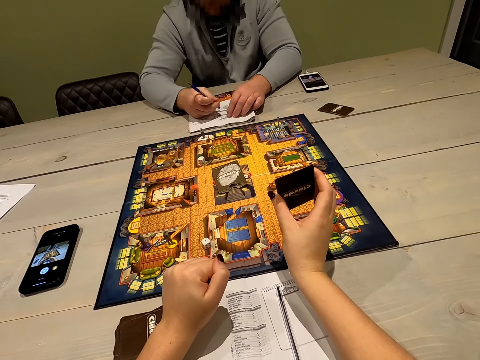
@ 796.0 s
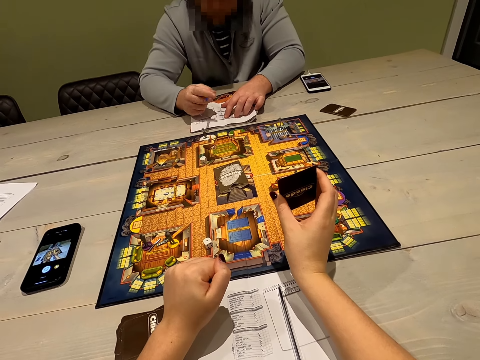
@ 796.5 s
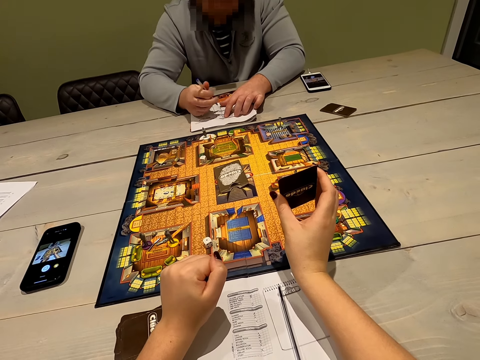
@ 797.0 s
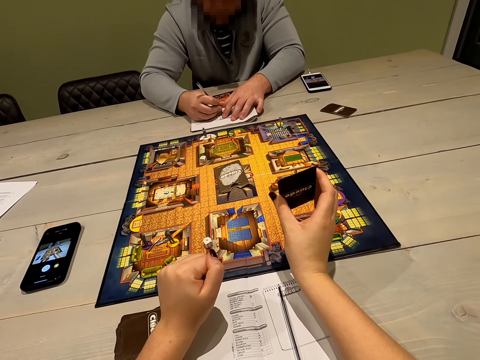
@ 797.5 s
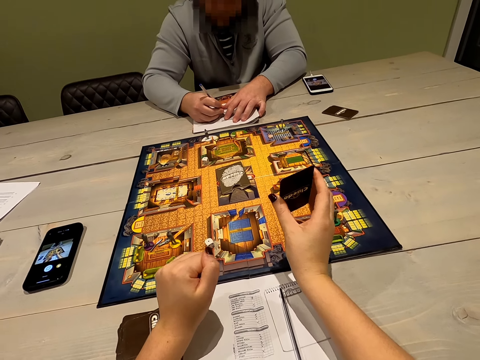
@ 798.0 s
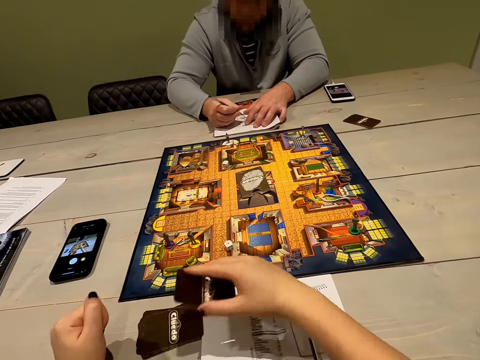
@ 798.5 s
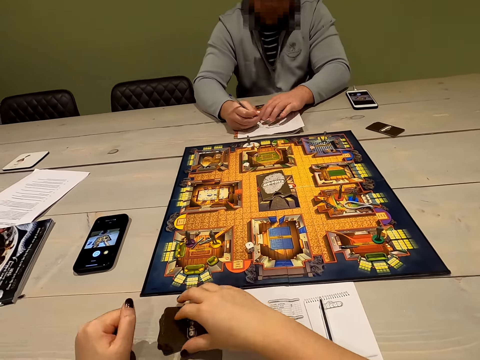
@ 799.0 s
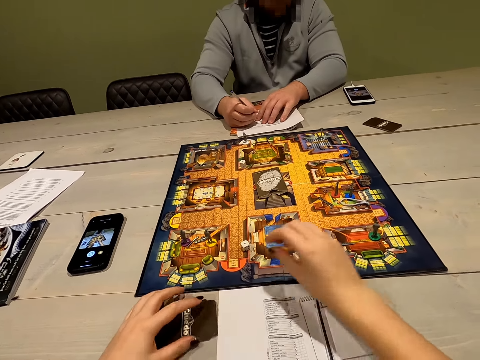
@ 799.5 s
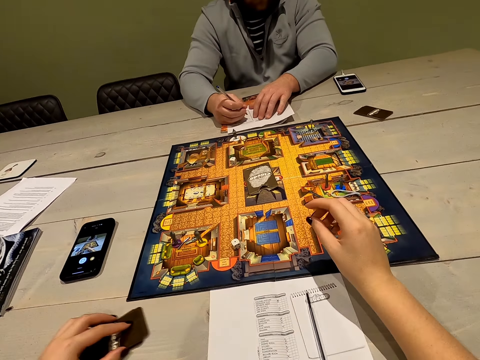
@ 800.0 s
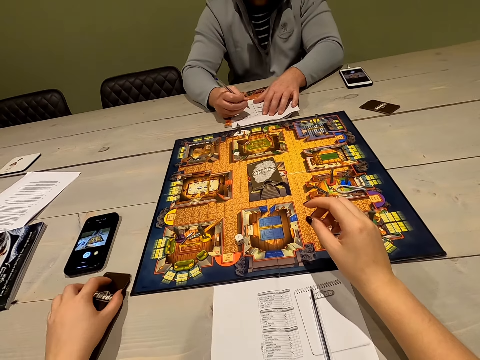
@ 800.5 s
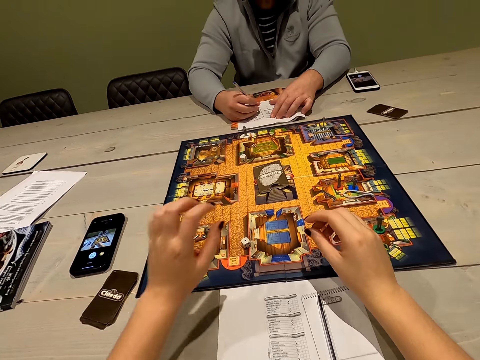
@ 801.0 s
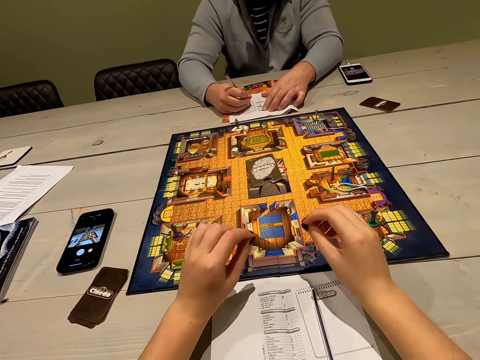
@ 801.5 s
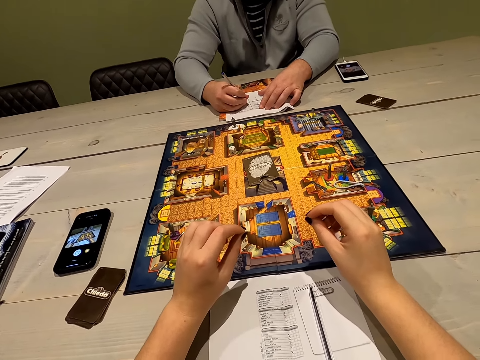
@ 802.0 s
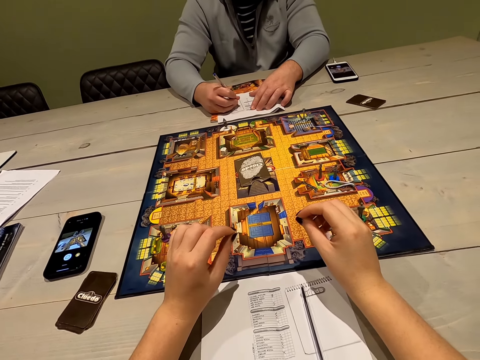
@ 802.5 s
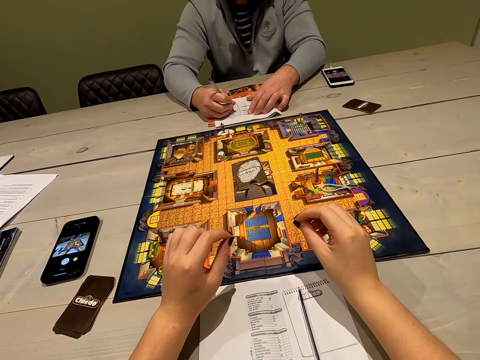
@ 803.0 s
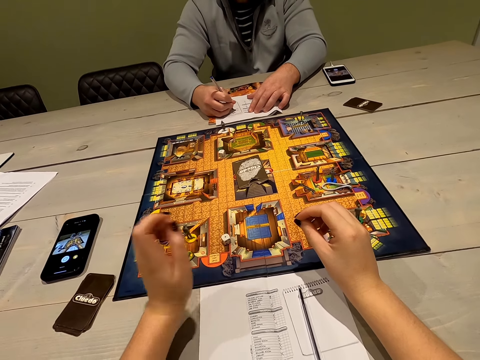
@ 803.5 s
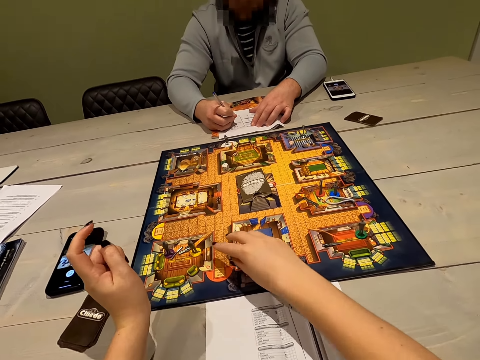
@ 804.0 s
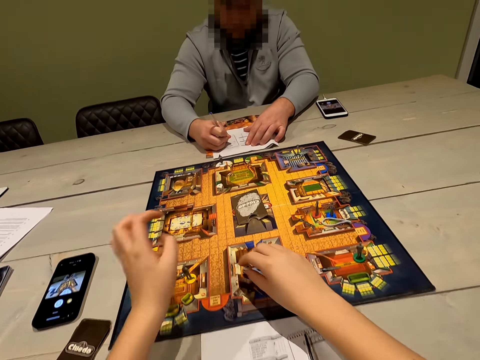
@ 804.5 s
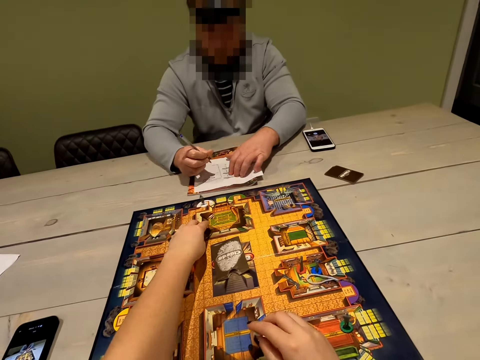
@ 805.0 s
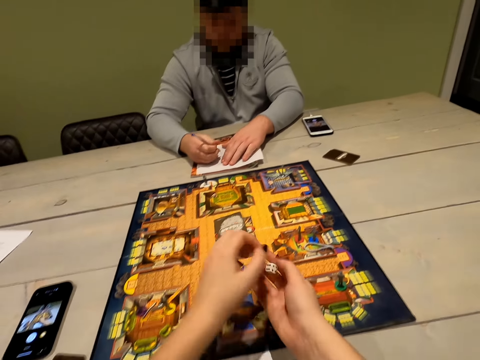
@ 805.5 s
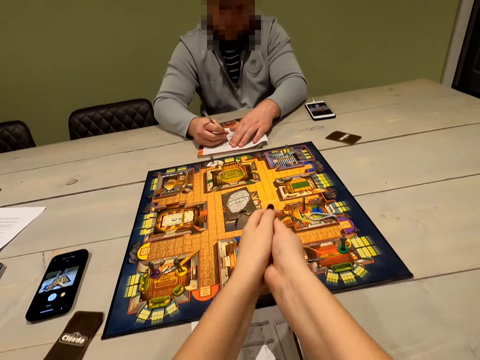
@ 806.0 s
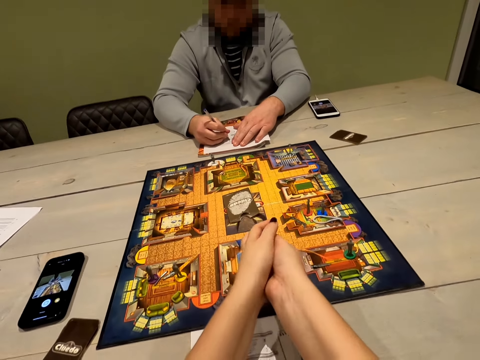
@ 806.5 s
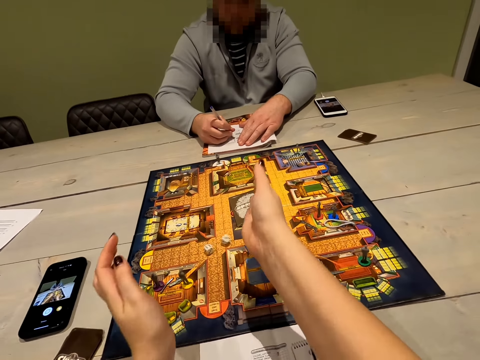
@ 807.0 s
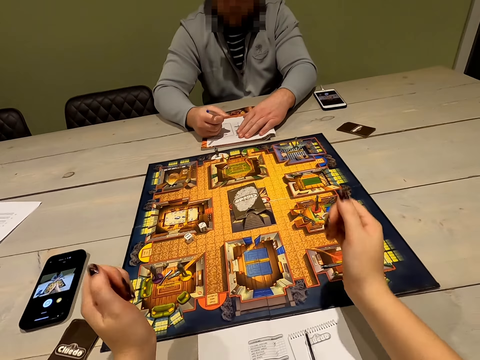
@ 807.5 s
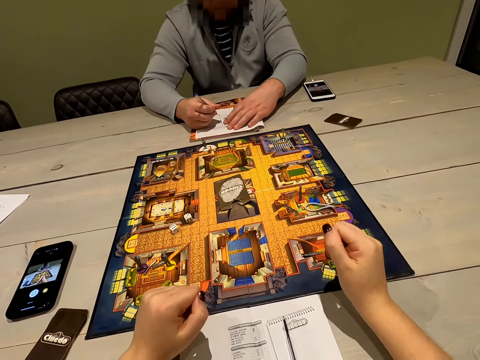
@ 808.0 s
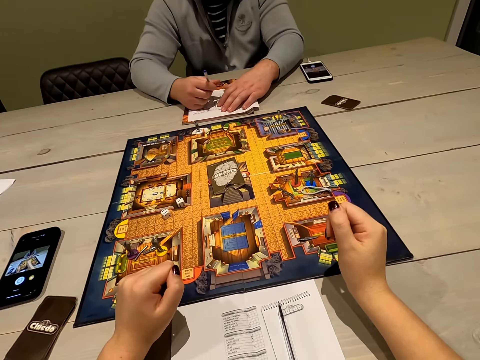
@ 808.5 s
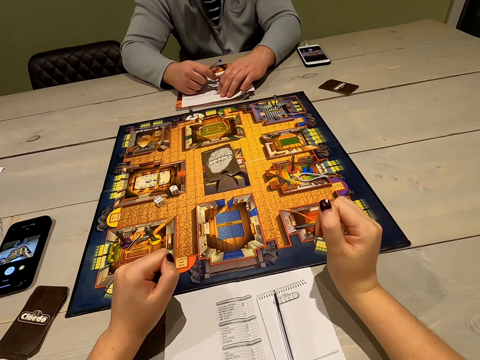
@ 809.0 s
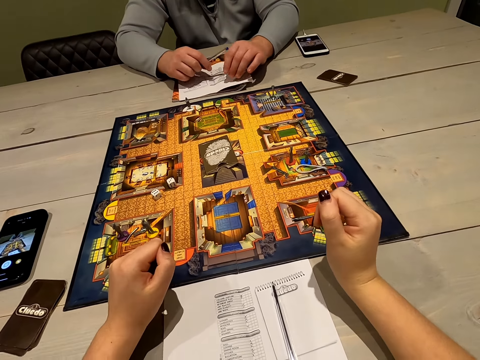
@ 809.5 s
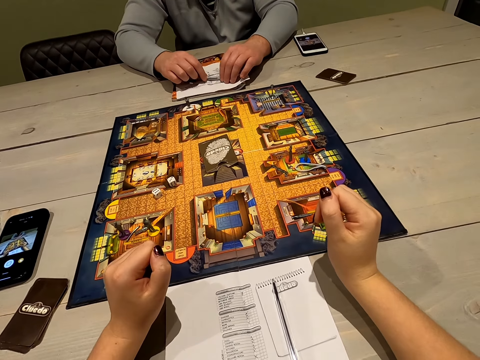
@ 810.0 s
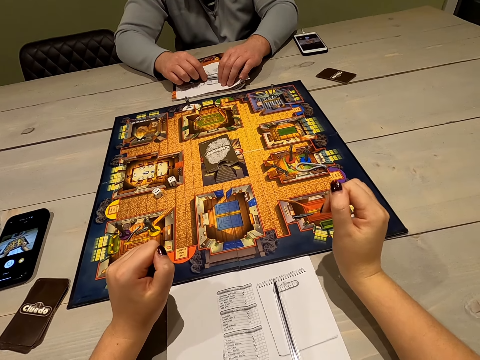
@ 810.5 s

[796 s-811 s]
A person writes on a book with a pen. The camera wearer puts the card down. The person writes. The camera wearer picks up the dice on the board game. She shakes the dice in her hands. She rolls the dice. She drops the dice on the board game.

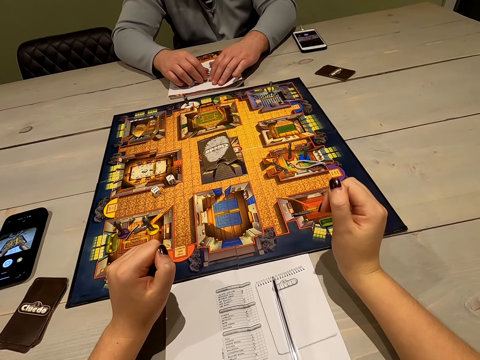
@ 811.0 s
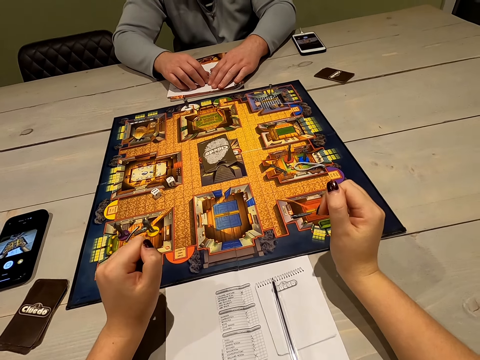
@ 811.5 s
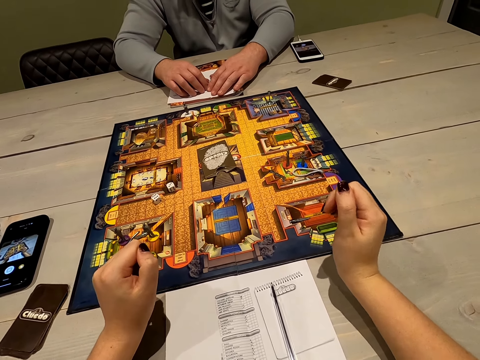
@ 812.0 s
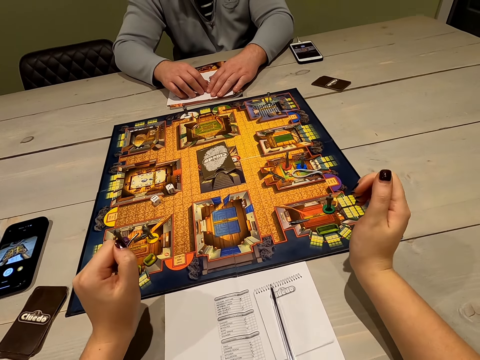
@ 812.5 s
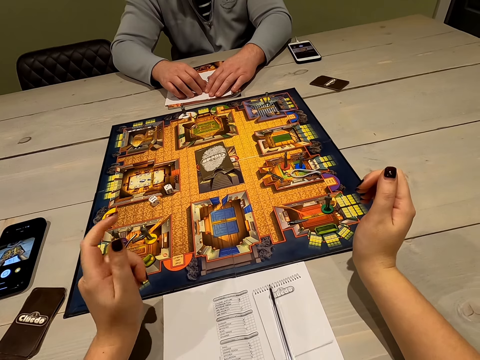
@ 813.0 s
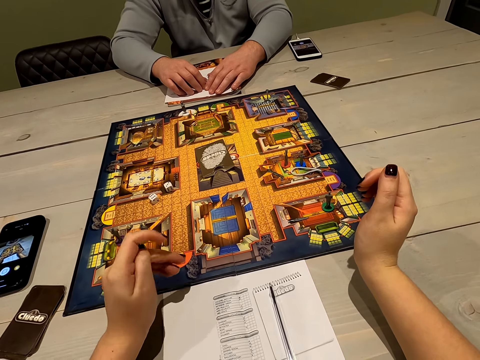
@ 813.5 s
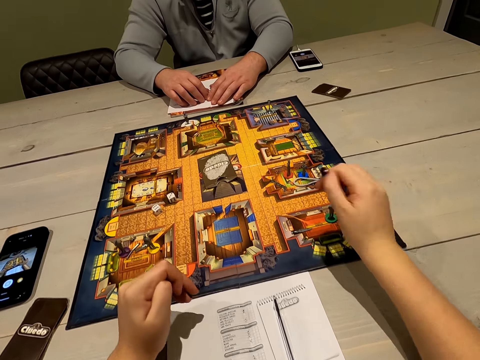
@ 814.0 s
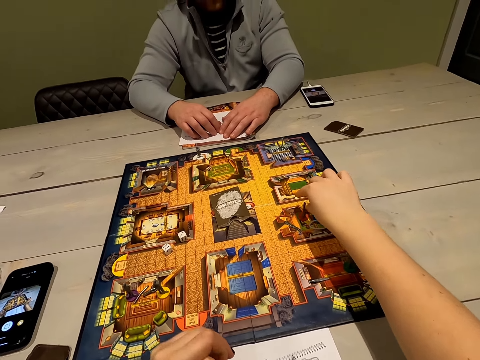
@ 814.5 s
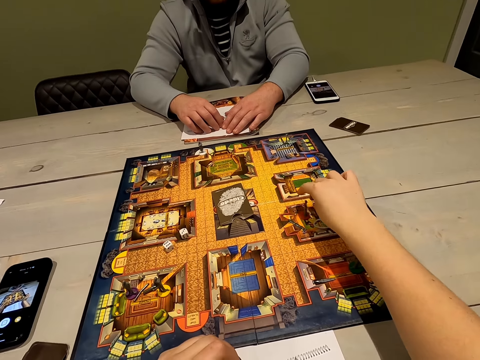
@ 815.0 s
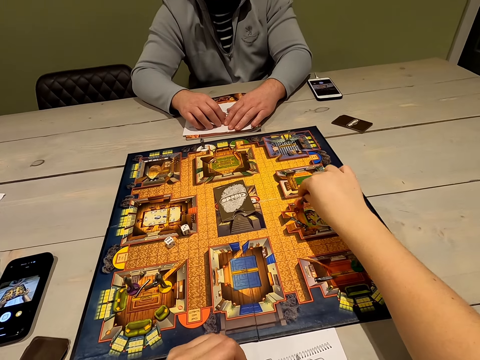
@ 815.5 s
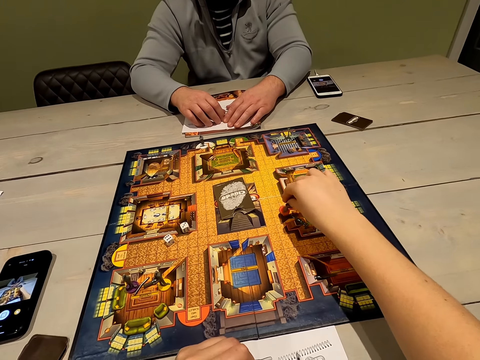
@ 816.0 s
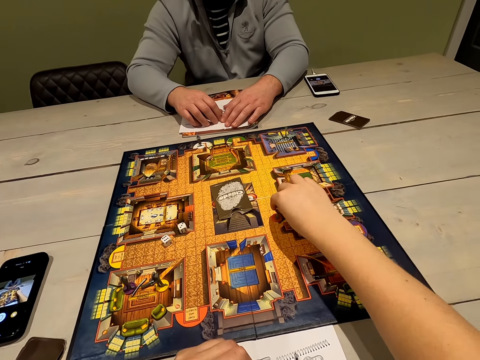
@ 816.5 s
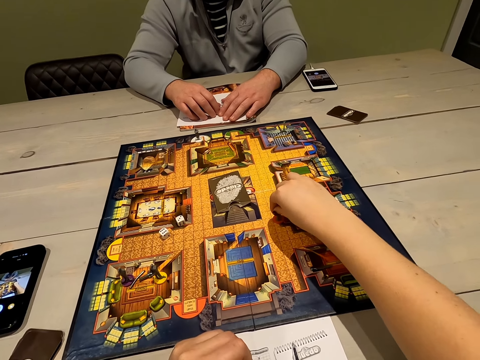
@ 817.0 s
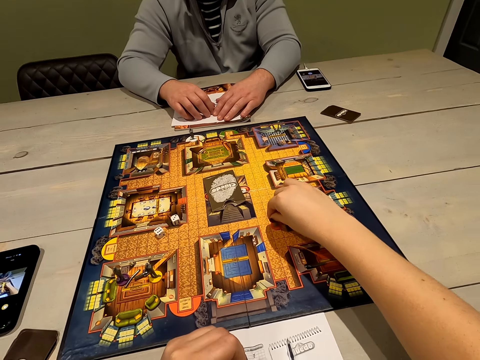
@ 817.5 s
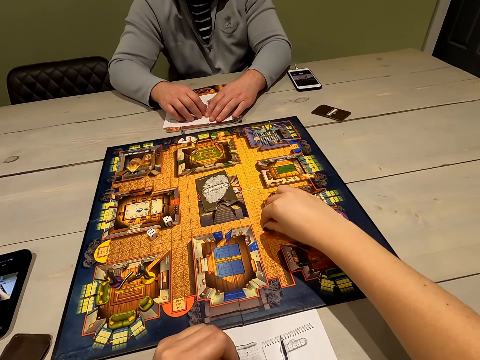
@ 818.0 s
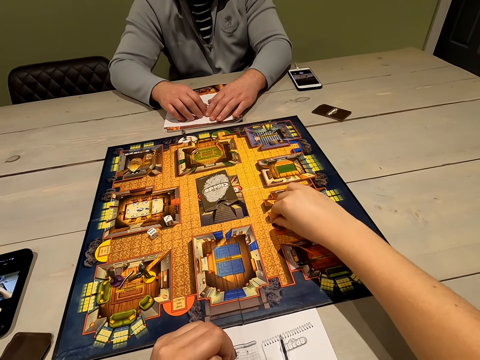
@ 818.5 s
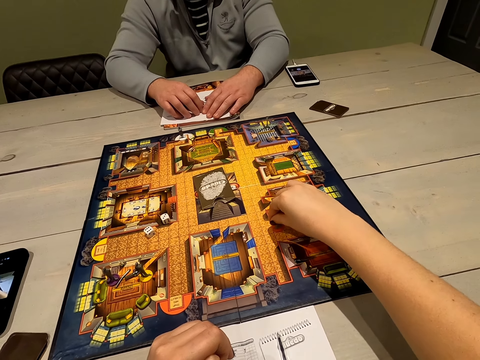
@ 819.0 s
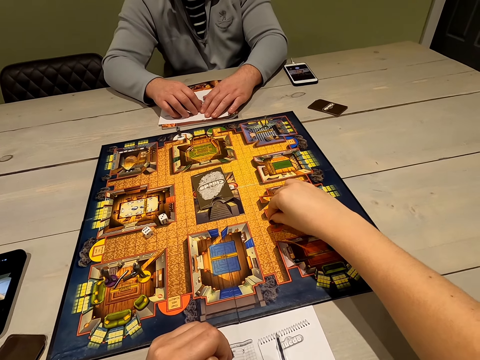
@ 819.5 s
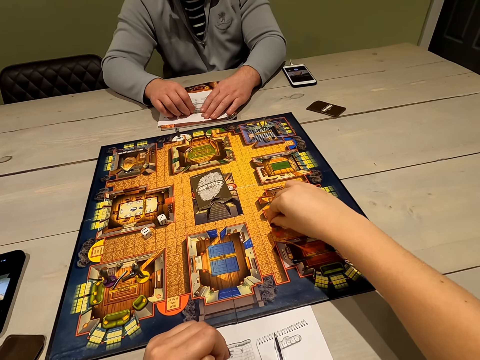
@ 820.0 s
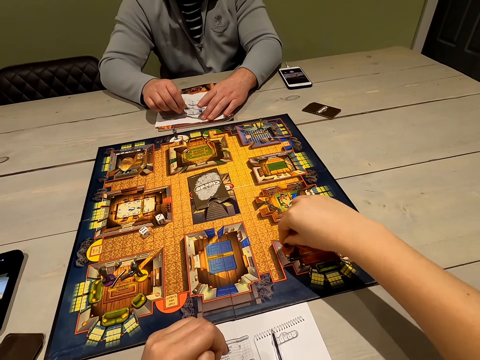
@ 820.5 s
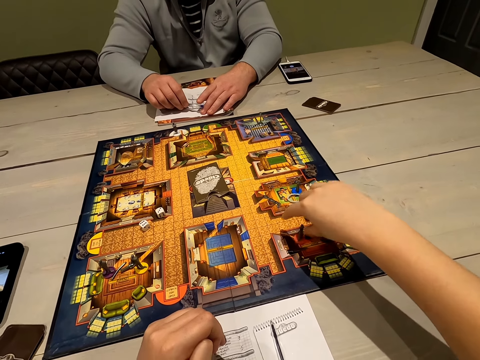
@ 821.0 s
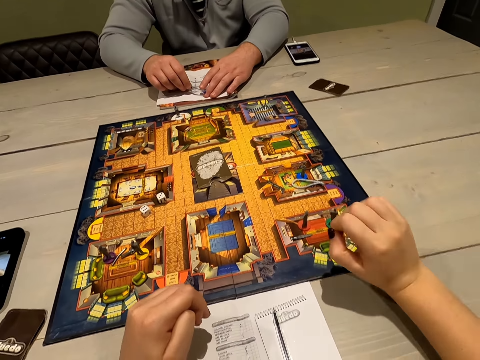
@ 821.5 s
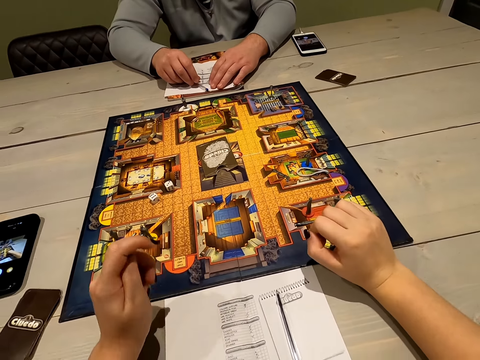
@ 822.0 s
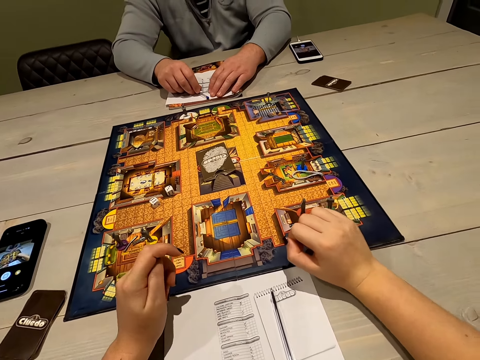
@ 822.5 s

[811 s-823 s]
The camera wearer moves the pawn pieces on the board game. They look at the gameboard.
